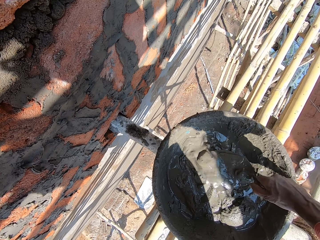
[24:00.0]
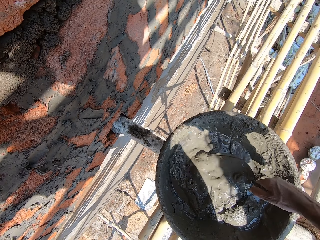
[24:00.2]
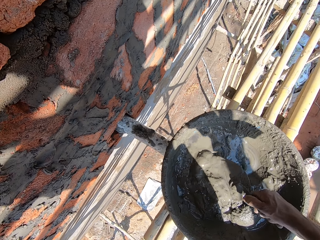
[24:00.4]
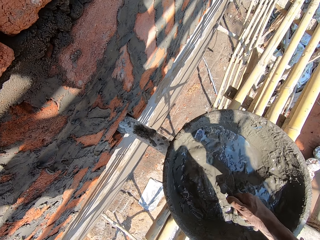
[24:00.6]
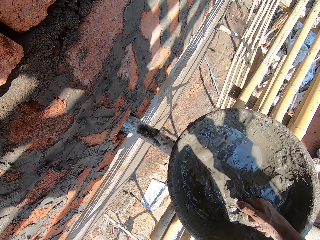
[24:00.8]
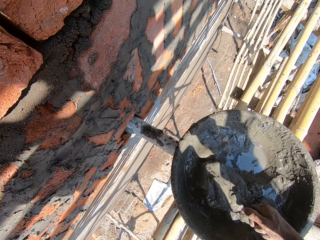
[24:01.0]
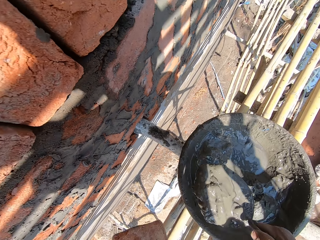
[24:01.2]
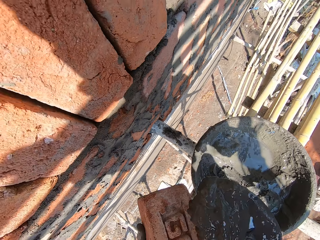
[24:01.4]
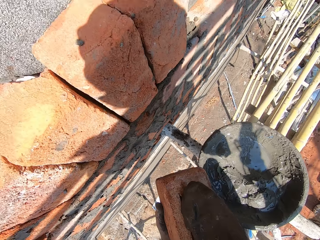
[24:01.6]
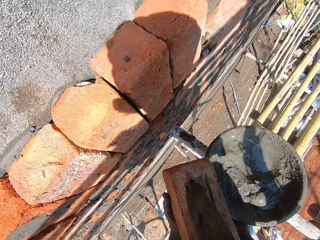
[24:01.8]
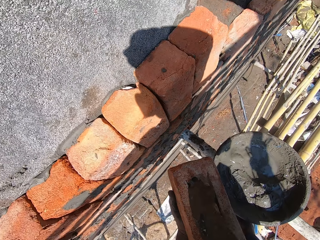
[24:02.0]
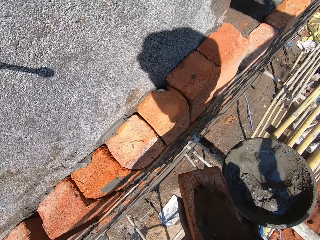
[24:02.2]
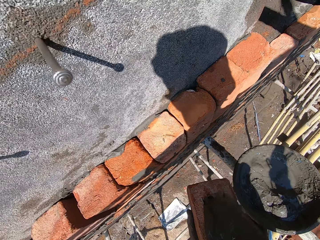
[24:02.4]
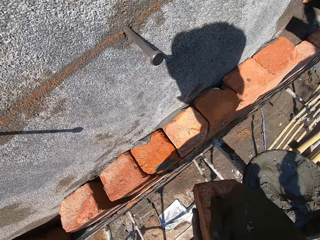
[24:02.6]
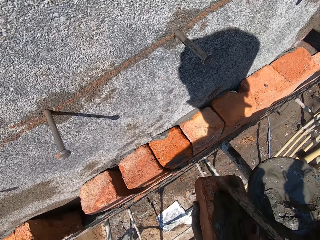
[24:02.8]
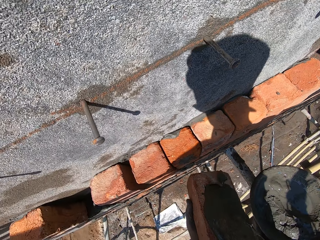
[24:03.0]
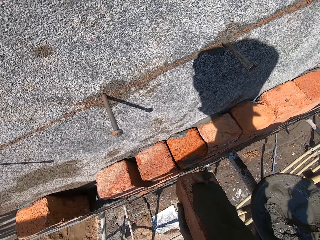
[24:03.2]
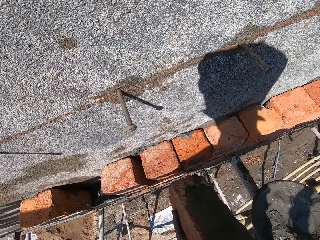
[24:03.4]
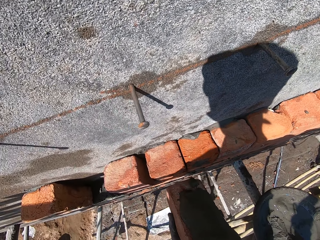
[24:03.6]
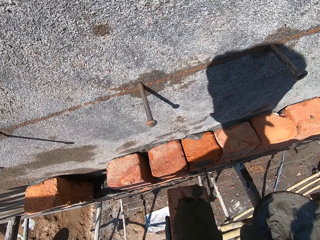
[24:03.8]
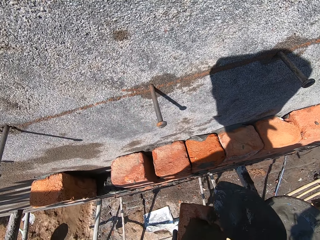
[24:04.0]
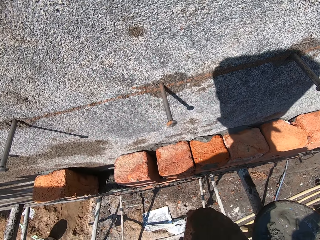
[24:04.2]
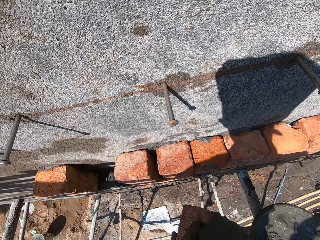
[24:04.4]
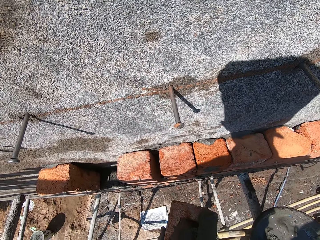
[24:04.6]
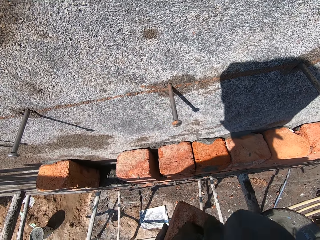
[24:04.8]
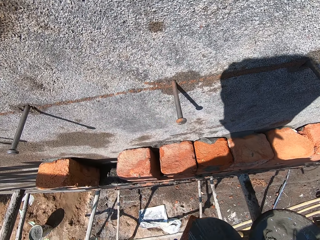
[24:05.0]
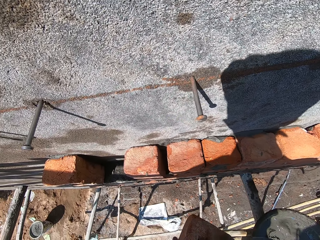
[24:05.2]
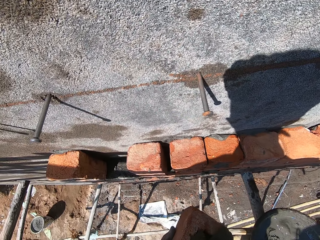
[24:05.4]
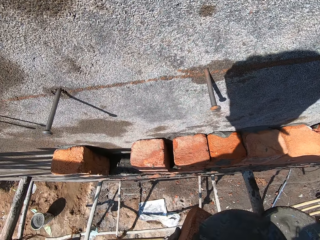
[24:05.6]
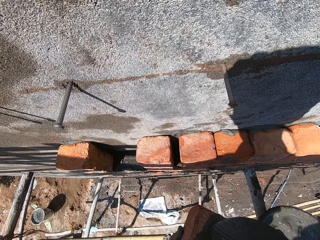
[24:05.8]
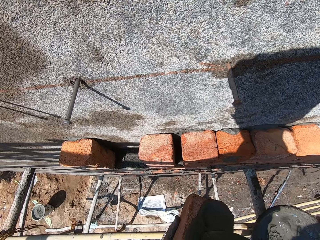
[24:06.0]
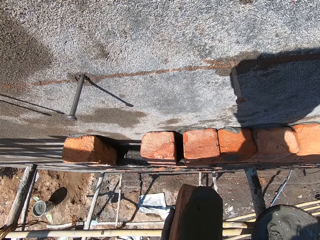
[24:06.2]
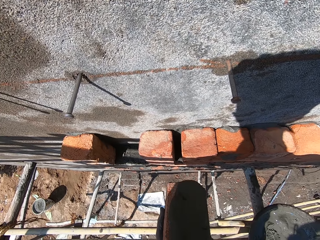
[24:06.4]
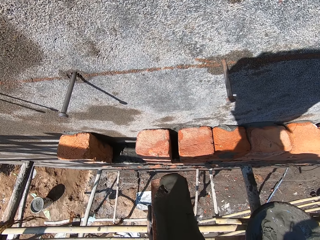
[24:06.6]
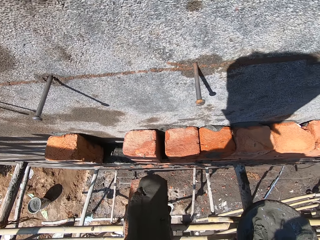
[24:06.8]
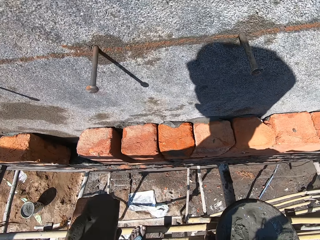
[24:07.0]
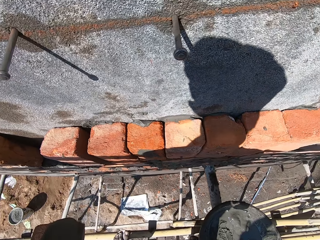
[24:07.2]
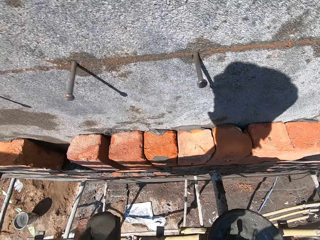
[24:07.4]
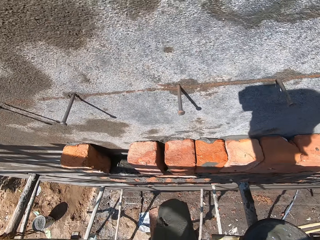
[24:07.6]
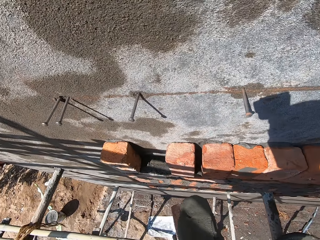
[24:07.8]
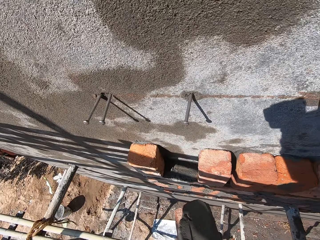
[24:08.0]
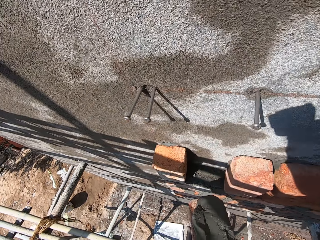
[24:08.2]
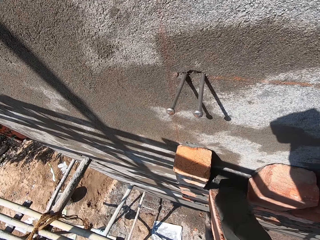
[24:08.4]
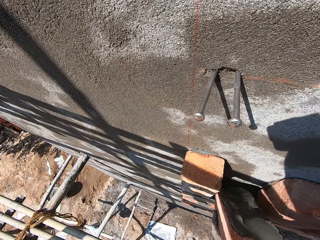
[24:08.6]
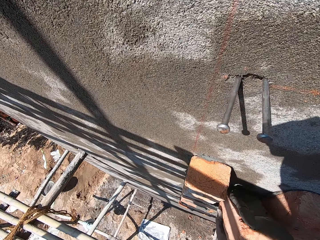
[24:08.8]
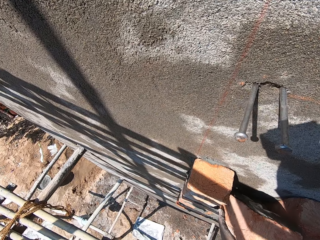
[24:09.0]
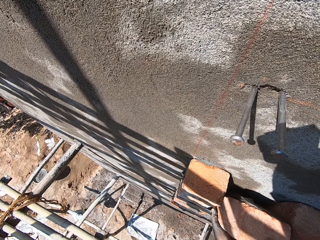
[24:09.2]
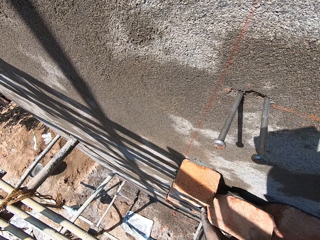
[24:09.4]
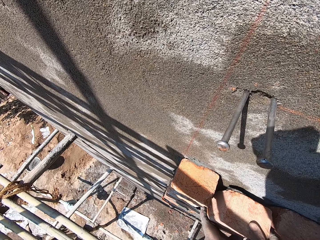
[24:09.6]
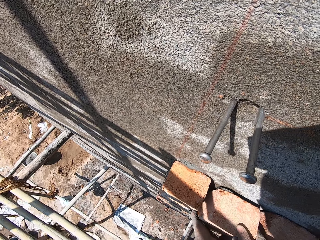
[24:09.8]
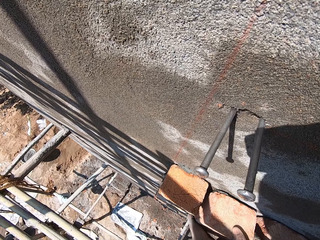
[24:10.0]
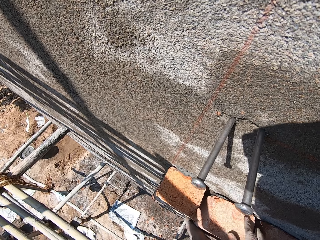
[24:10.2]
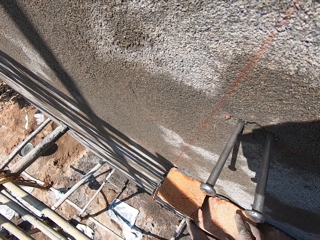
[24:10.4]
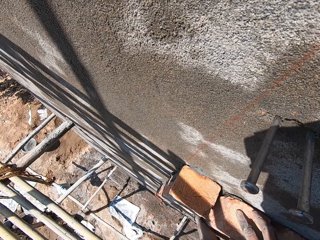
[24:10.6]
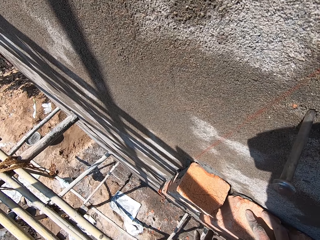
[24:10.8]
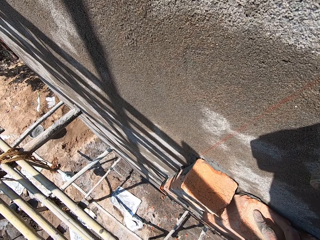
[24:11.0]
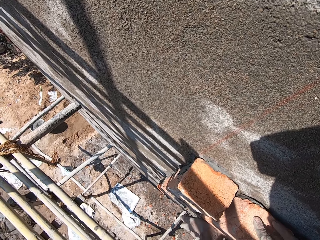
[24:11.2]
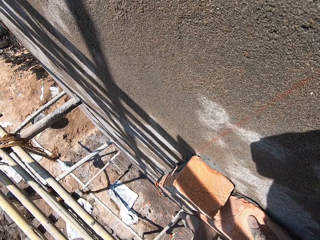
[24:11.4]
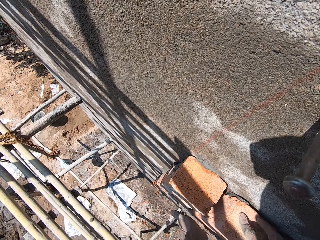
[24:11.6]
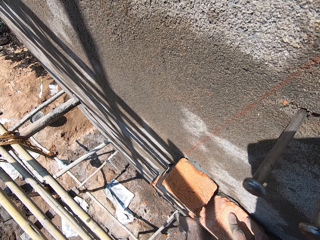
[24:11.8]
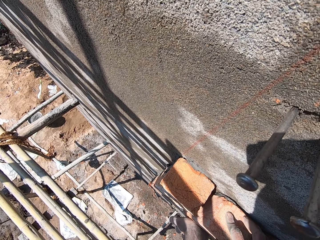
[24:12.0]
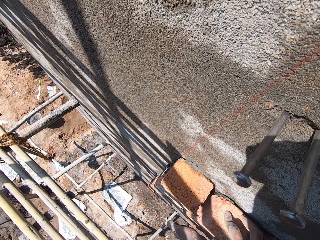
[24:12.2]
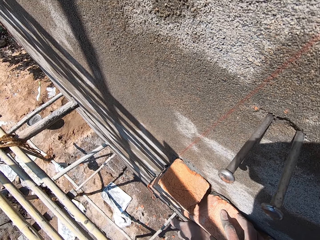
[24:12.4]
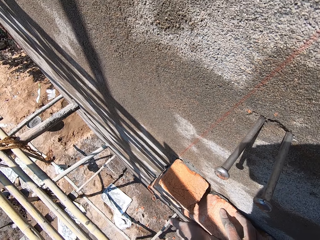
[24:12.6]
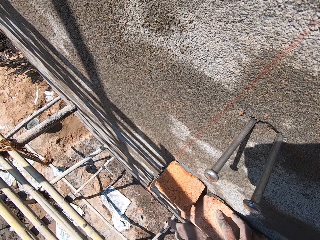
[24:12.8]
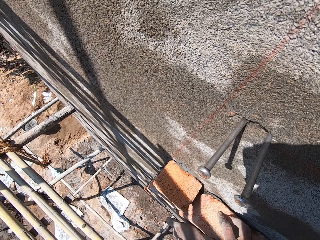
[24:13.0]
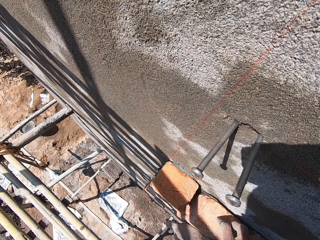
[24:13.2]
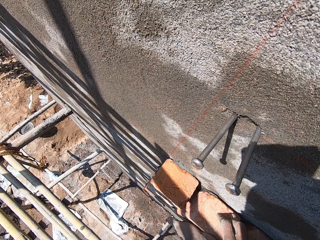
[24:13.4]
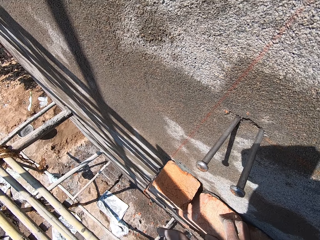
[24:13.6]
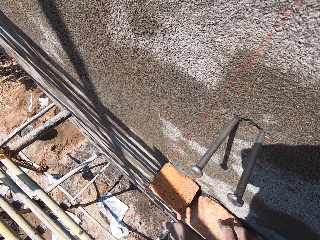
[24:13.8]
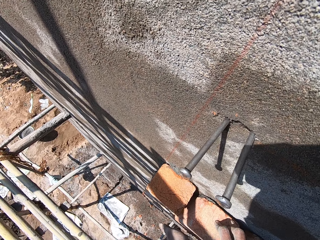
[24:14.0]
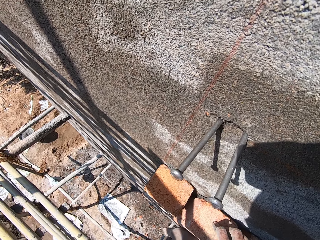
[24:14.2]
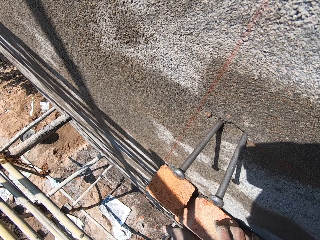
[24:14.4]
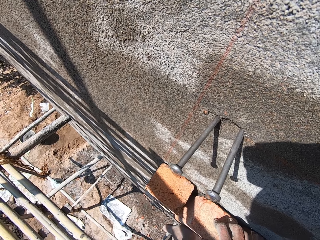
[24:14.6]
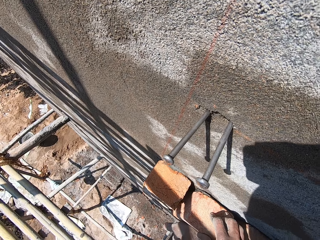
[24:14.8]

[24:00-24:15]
The camera wearer scoops some wet cement from the bowl with the trowel with his right hand. He places the wet cement on the brick with the trowel with his right hand. He spreads the wet cement on the brick in his left hand with the trowel in his right hand. He drops the trowel in the bowl with his right hand. He places the brick on the wall with both hands. He hits the brick on the wall with his left hand.

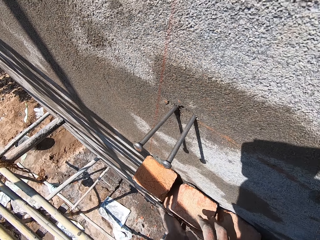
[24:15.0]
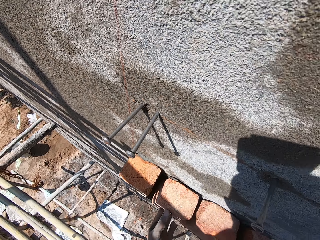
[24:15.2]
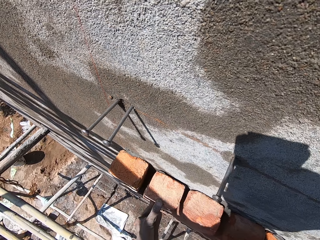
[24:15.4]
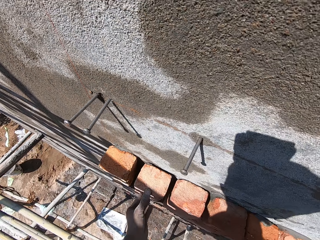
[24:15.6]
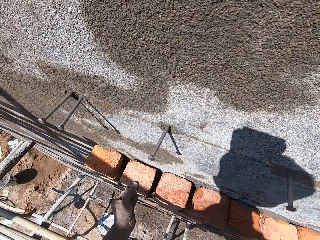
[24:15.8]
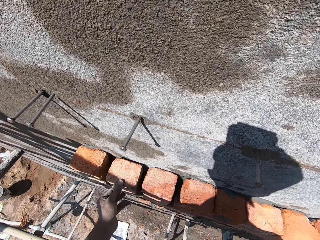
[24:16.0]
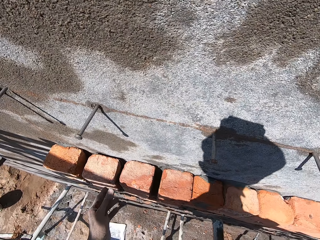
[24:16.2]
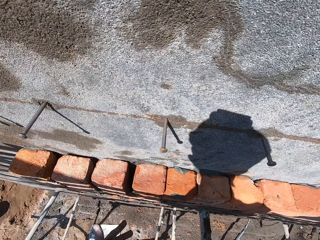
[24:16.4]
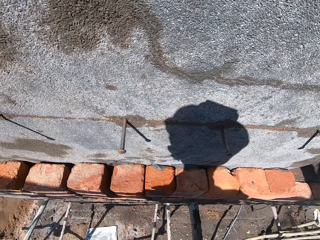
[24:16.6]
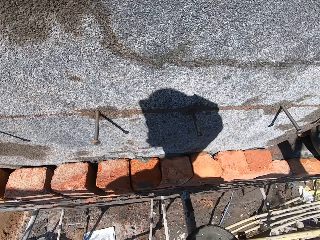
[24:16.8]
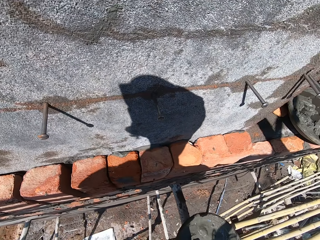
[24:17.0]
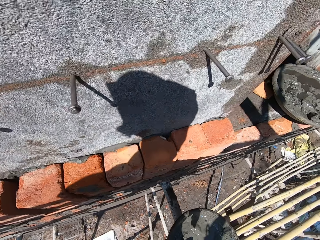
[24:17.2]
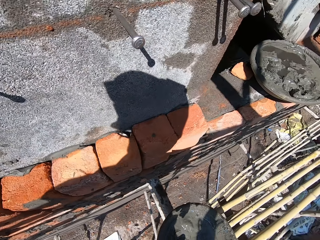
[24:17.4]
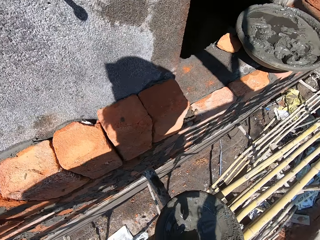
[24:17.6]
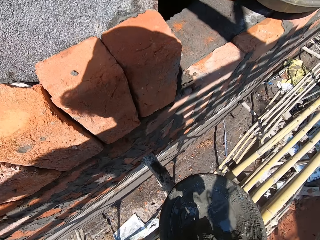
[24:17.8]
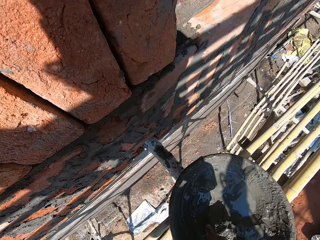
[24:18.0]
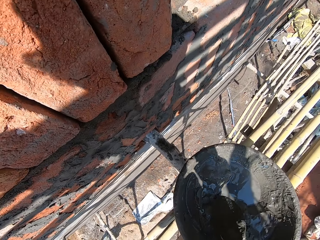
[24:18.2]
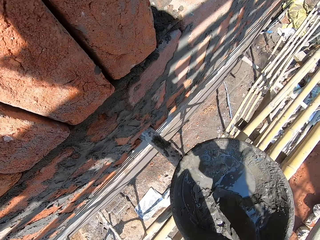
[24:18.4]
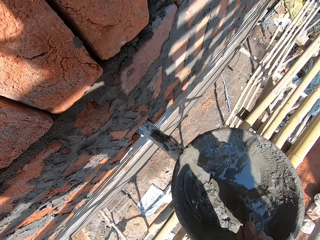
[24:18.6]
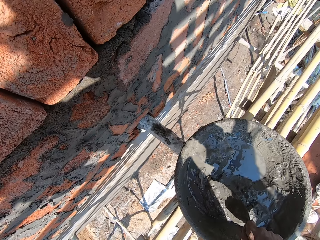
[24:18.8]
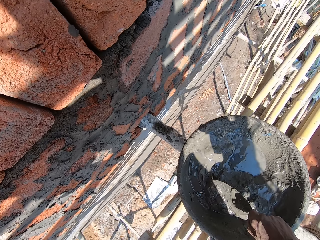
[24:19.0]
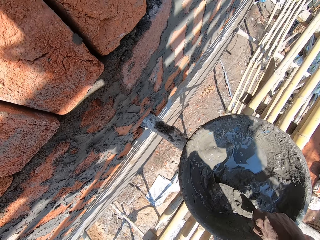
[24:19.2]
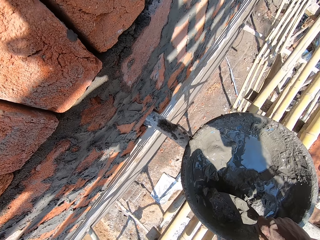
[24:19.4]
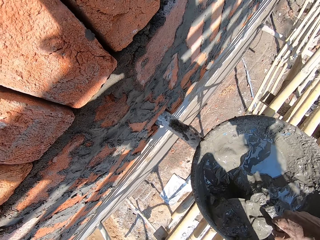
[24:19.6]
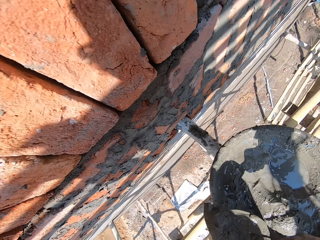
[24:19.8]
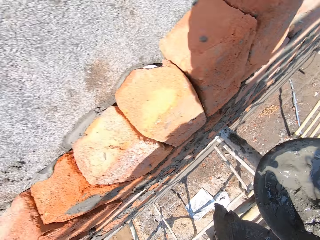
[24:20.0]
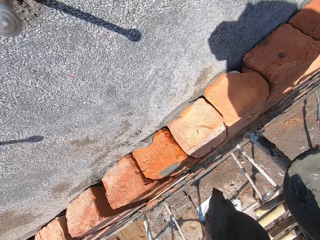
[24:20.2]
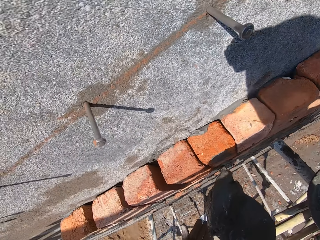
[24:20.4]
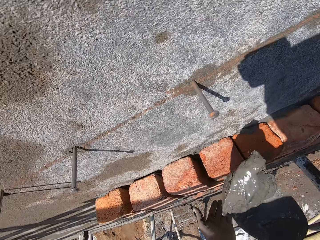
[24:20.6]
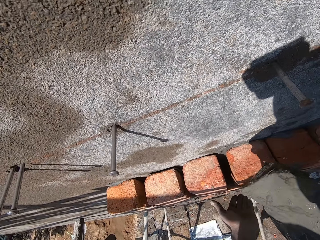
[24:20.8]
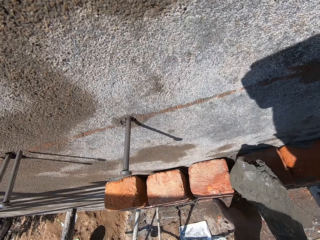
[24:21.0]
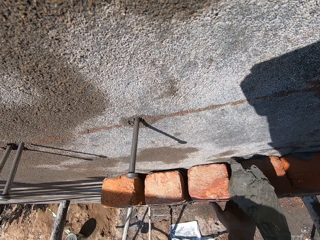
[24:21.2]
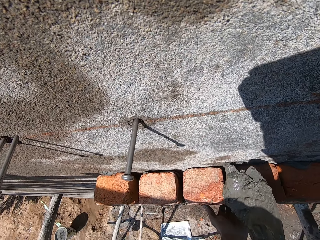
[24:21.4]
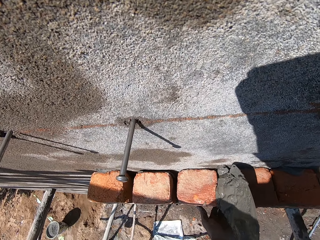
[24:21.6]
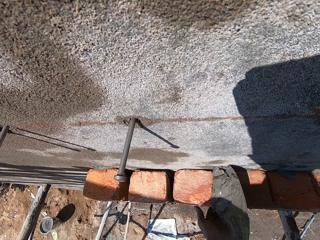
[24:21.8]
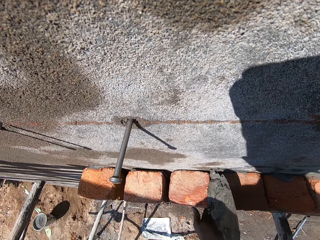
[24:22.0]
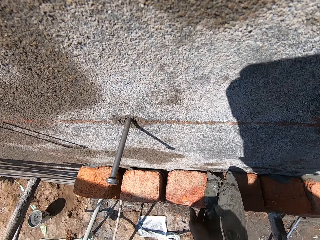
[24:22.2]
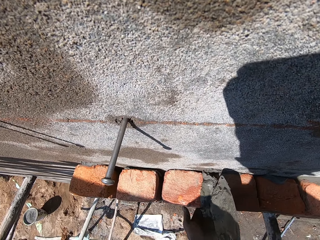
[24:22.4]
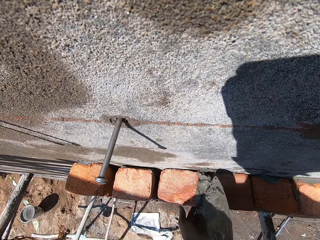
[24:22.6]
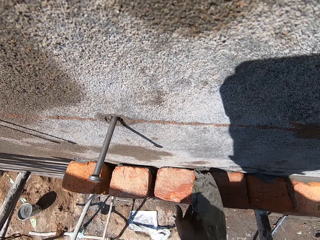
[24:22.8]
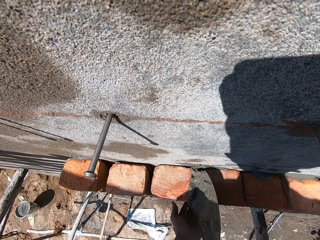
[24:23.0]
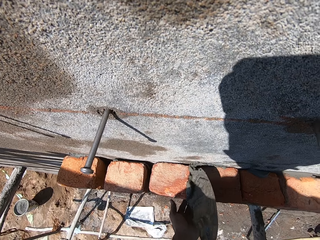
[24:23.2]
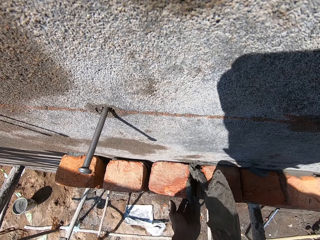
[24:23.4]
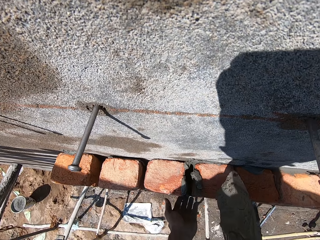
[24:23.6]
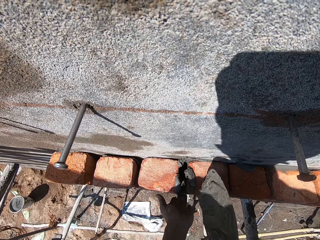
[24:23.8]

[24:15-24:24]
The camera wearer picks up the trowel from the bowl with his right hand. He scoops some wet cement from the bowl with the trowel in his right hand. He places the wet cement between the bricks on the wall with the trowel in his right hand. He places his left hand on the bricks on the wall.
